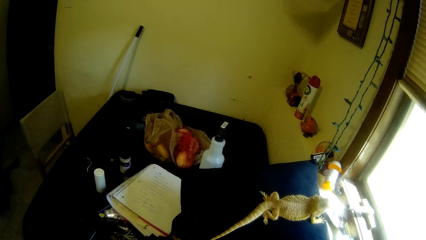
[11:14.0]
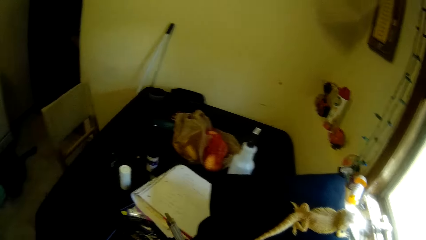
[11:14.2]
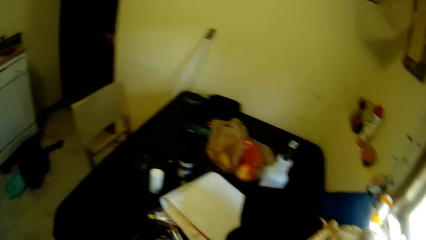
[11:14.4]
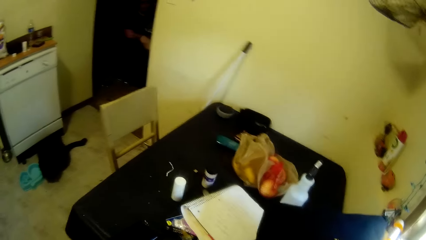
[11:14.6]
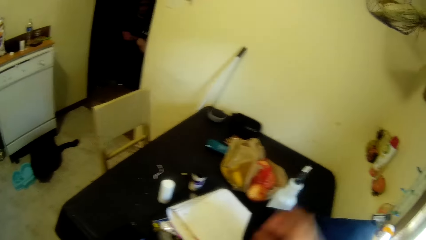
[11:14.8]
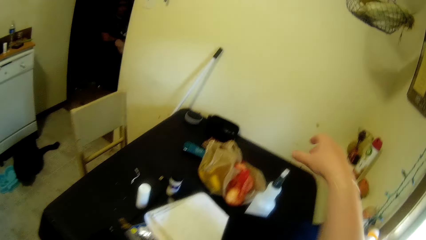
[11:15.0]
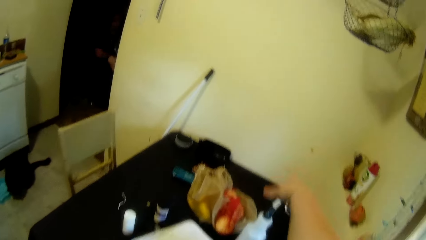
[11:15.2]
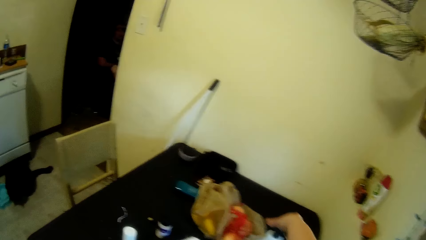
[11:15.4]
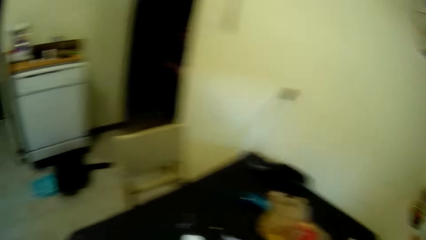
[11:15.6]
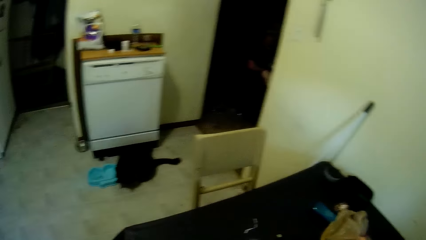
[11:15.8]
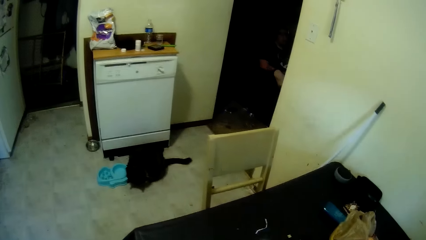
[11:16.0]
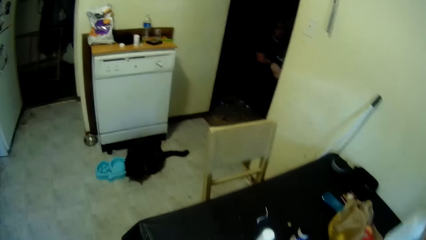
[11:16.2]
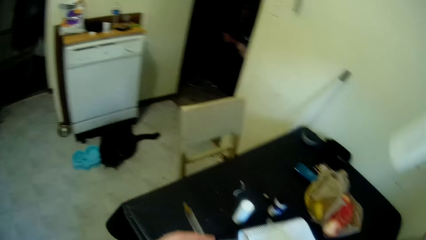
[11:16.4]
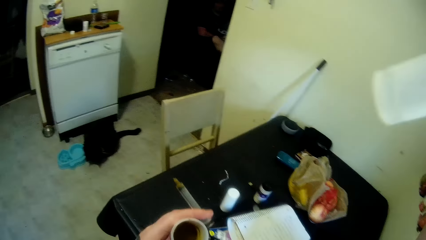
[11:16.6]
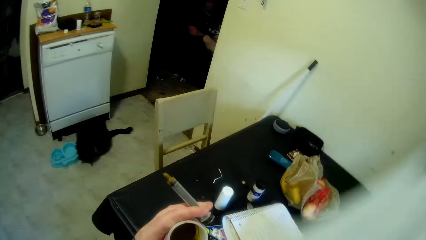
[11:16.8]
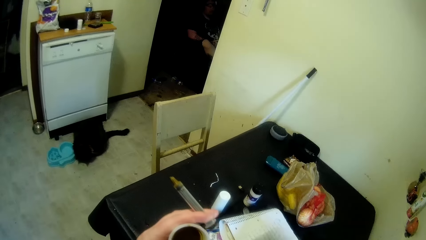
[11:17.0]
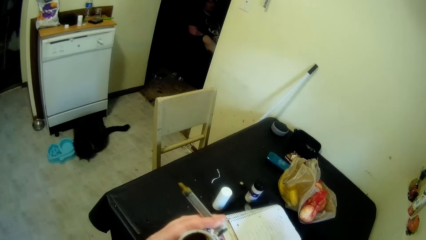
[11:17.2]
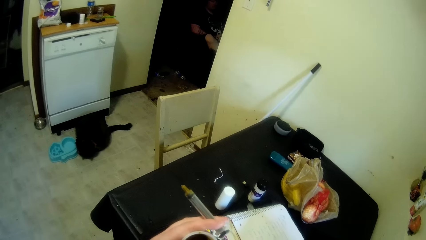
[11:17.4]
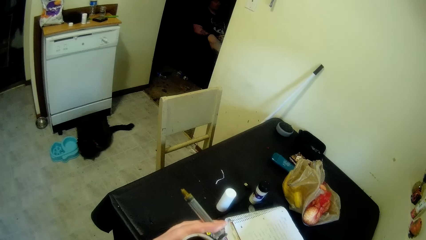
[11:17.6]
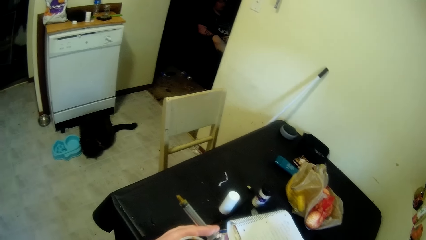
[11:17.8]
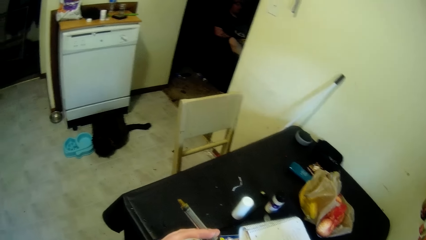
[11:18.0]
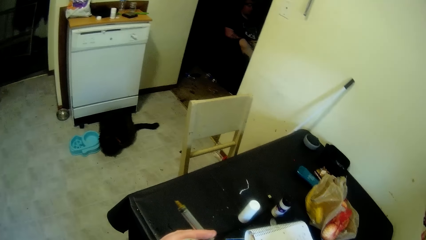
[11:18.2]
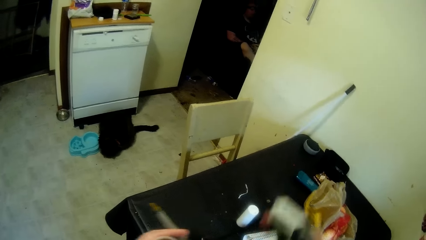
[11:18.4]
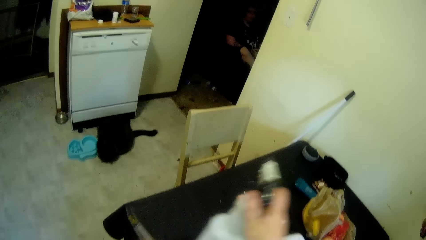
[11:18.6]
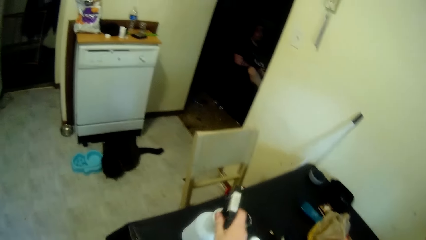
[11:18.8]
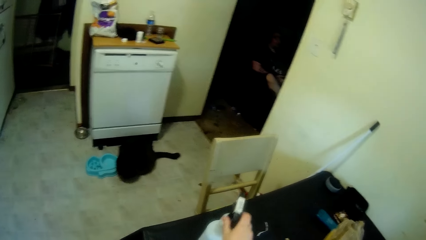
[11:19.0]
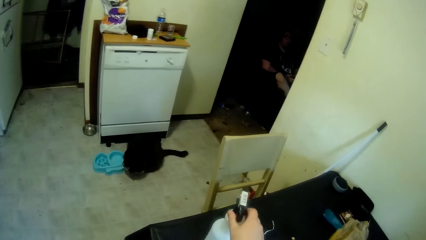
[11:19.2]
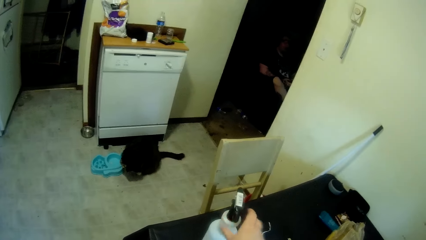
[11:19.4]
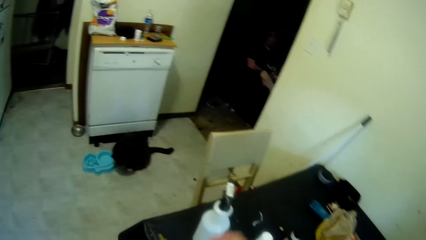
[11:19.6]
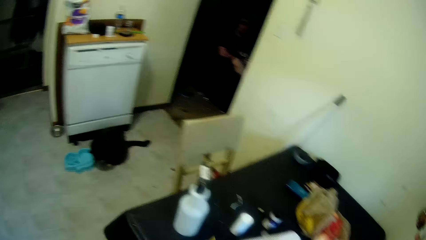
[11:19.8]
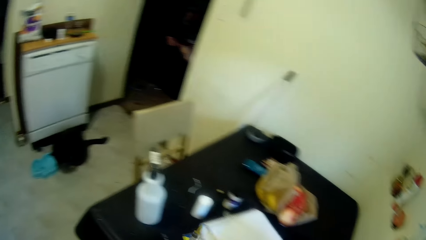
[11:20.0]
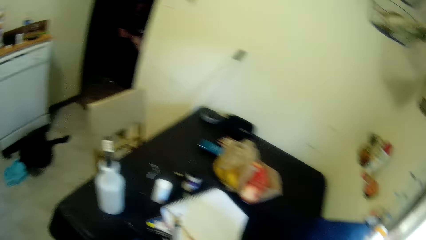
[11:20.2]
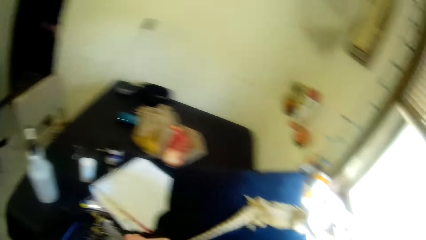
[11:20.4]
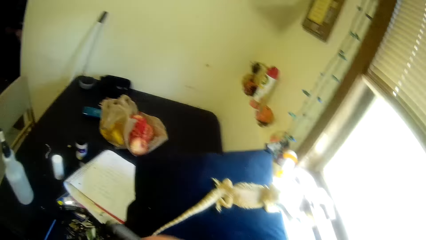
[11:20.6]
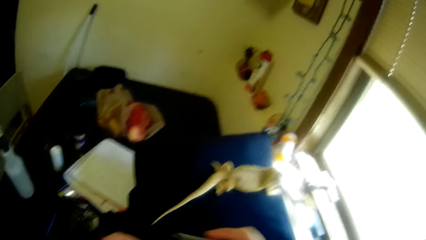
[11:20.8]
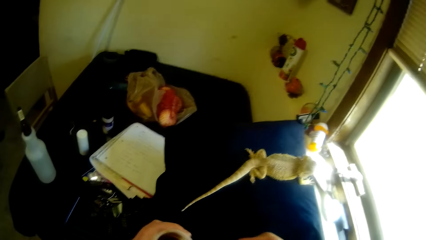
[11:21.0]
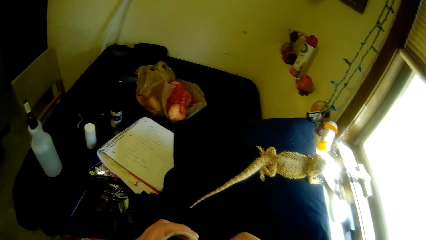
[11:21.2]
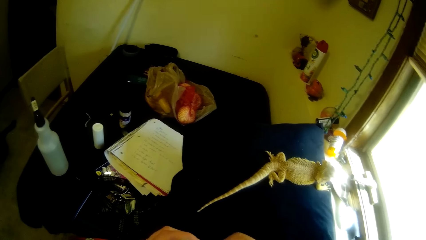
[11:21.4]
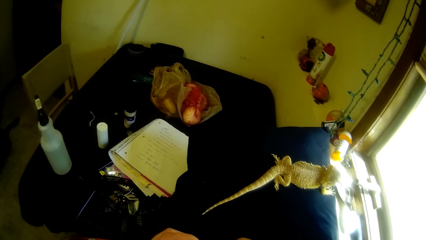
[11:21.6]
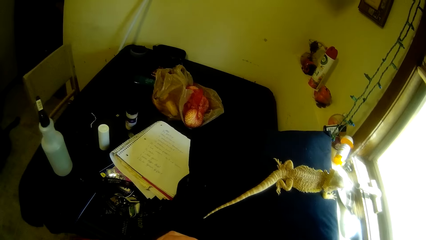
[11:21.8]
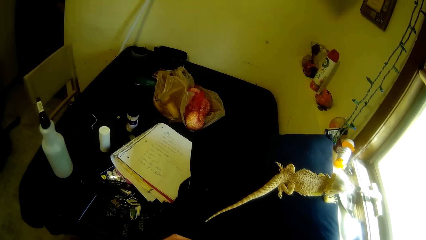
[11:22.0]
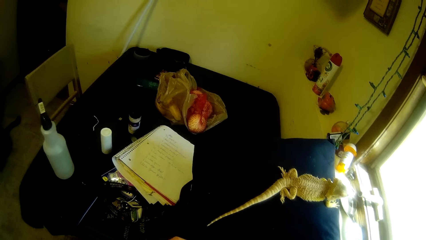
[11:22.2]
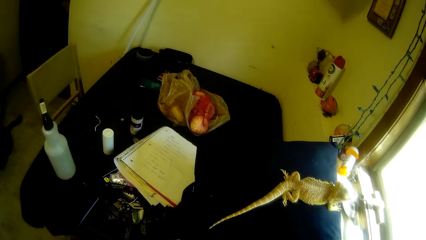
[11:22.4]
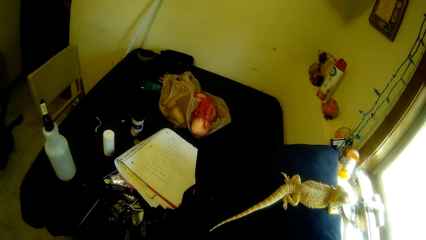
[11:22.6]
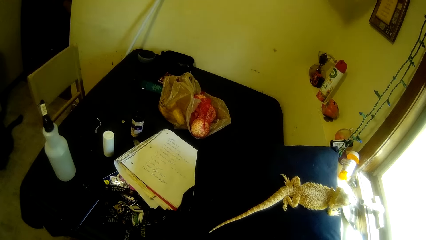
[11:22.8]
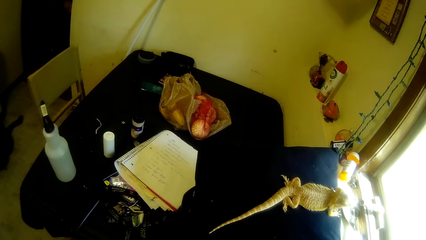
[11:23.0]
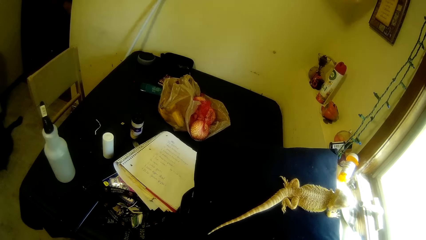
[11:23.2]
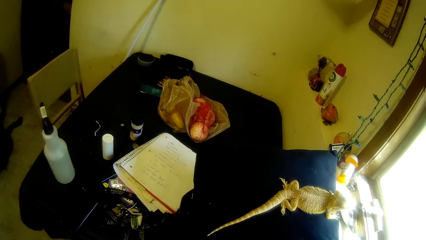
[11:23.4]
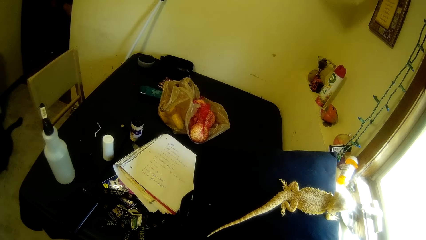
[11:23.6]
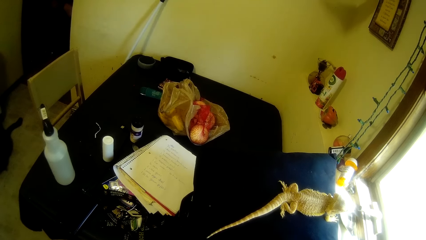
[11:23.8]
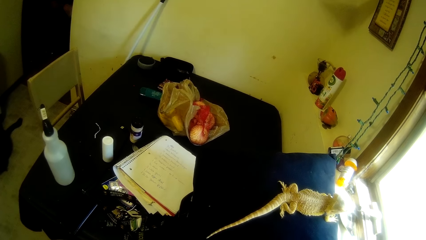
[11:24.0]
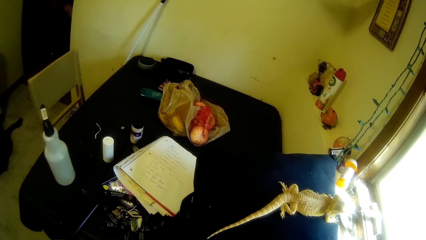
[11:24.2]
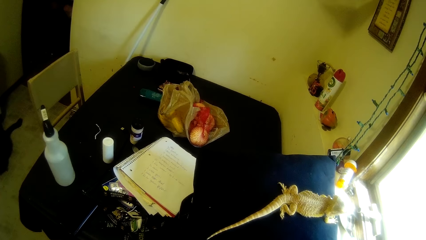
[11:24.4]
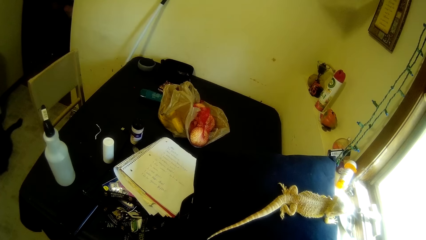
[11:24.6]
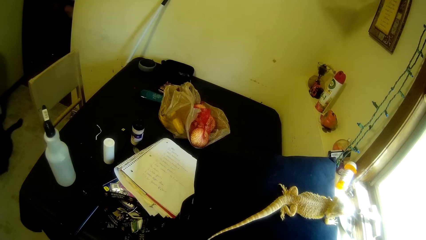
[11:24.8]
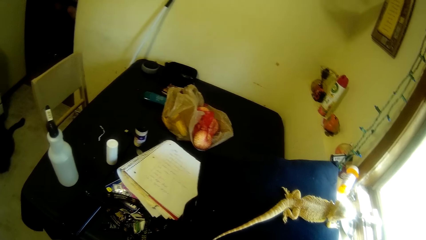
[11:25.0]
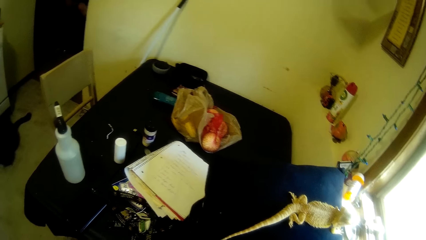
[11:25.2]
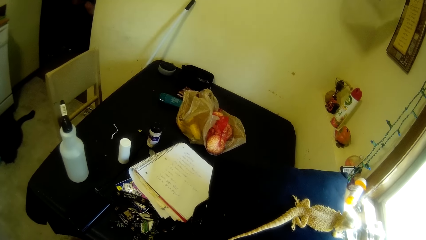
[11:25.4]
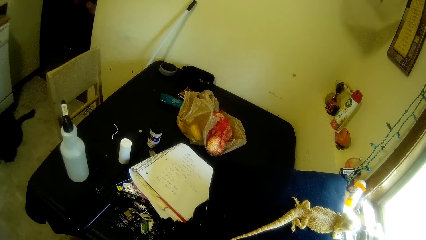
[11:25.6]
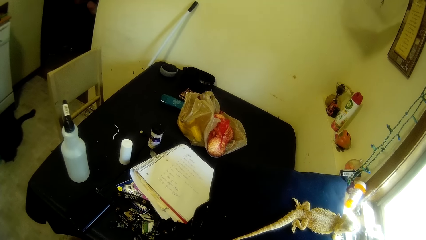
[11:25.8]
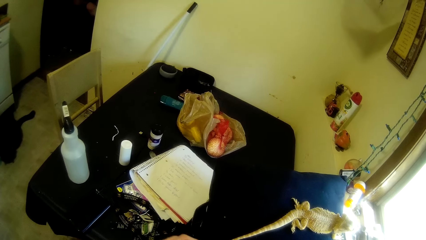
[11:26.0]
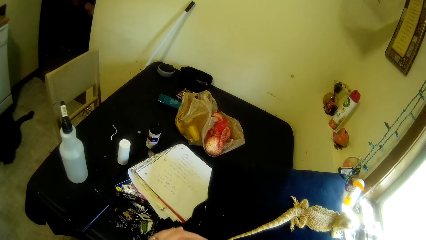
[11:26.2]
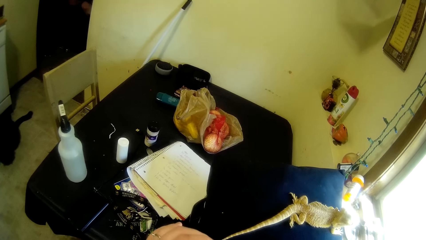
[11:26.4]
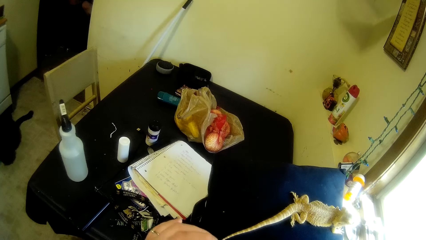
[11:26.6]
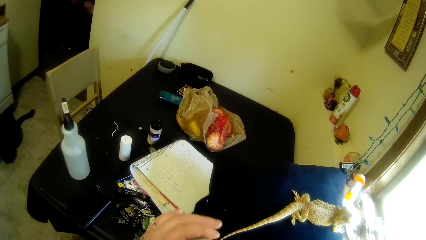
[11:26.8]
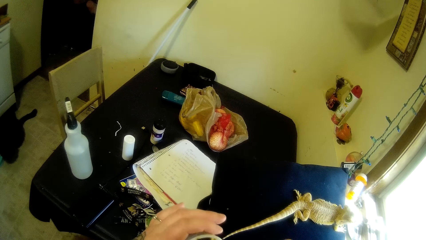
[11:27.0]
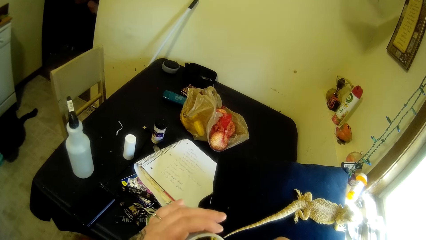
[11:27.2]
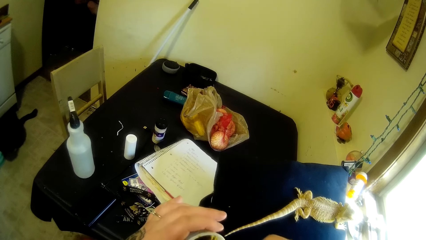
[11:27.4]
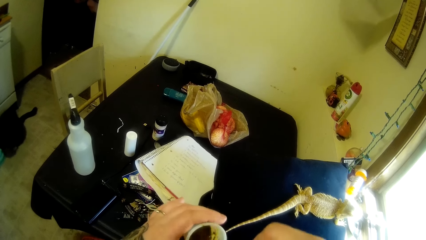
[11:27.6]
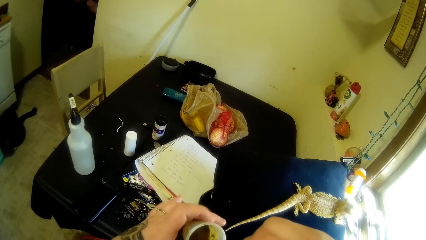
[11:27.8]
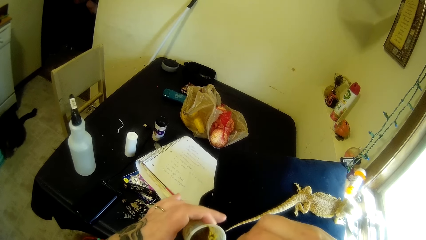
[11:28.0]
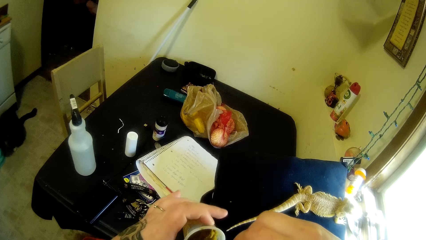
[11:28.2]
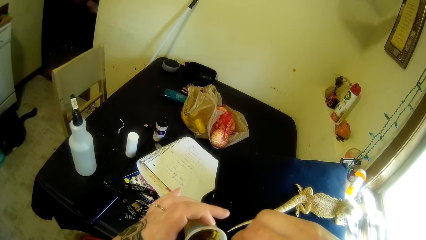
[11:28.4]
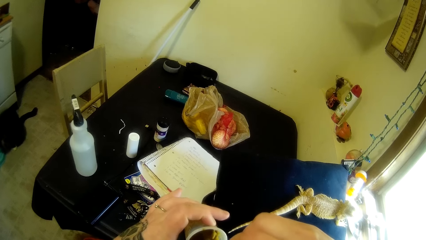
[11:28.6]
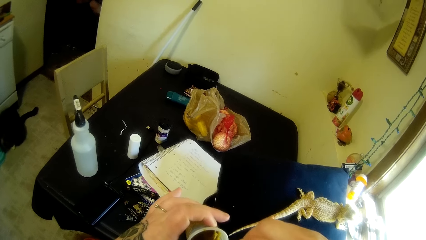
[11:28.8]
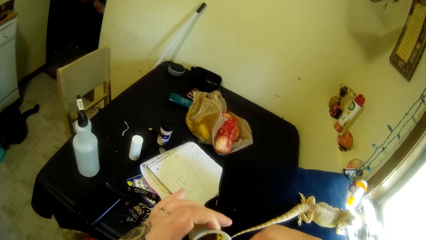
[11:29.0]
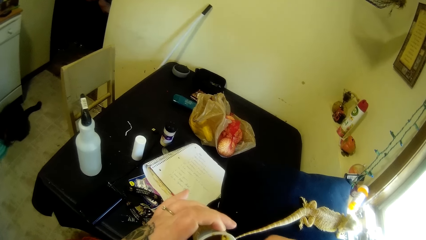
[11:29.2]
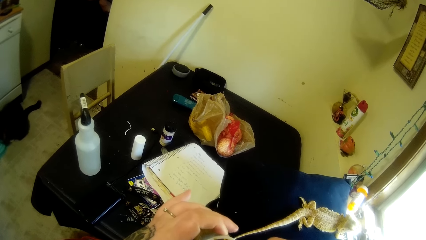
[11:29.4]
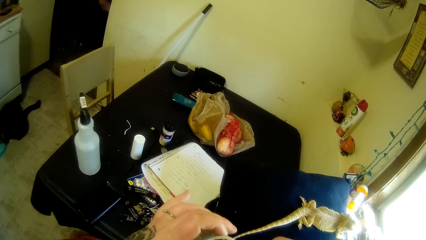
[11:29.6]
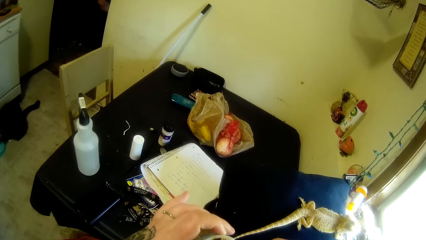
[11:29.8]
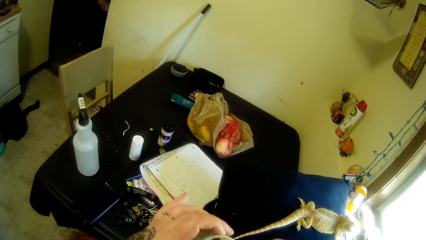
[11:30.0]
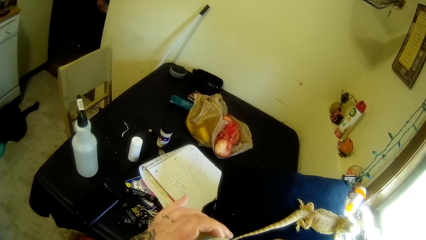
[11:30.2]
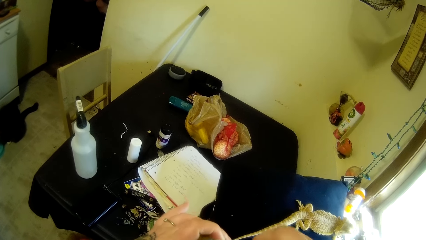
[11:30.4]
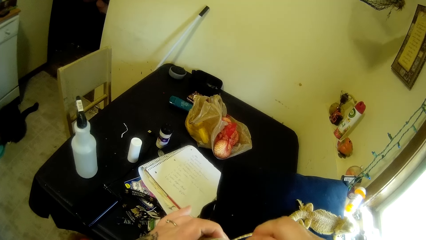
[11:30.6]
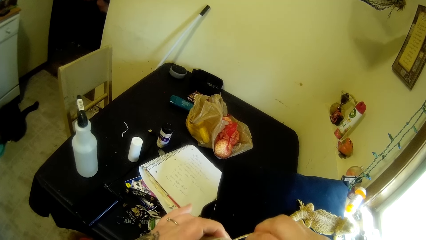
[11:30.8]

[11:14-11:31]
The camera wearer stares around. They pick up a spray bottle from the table. They carry the spray bottle. They put the spray bottle on the table. They walk around. They stare at the lizard.
